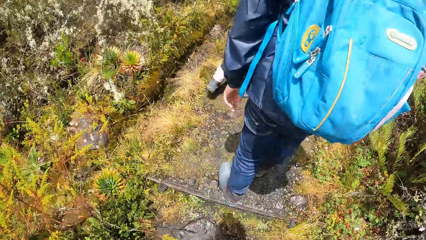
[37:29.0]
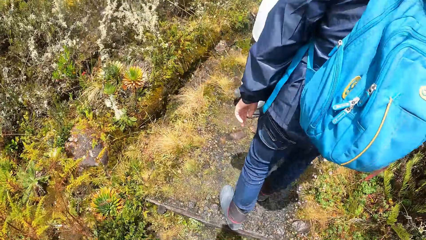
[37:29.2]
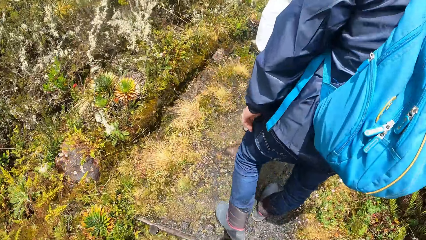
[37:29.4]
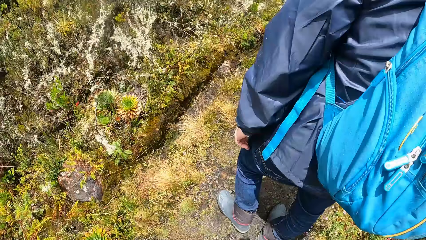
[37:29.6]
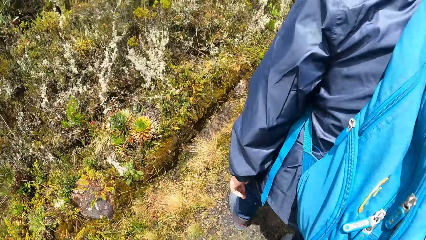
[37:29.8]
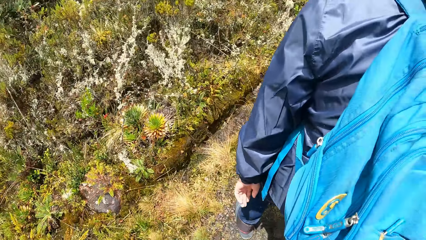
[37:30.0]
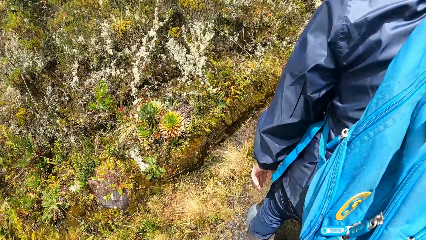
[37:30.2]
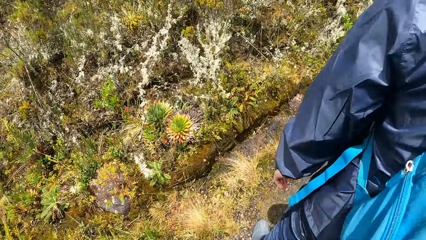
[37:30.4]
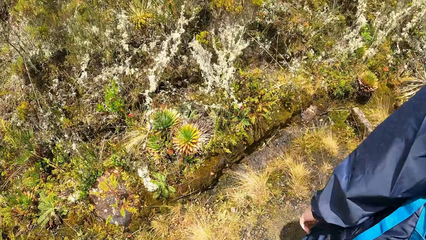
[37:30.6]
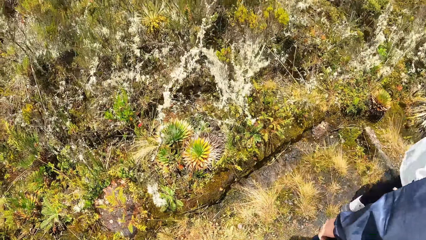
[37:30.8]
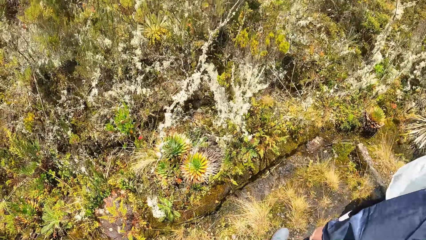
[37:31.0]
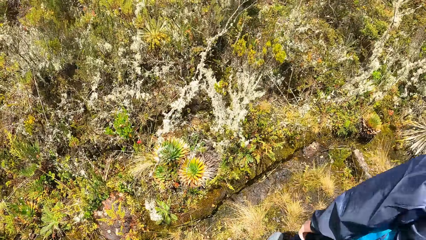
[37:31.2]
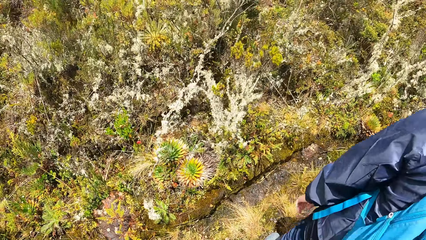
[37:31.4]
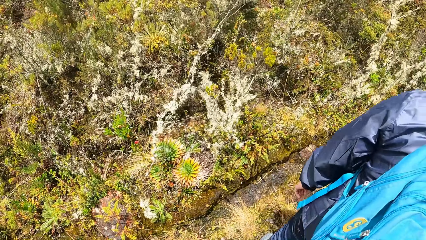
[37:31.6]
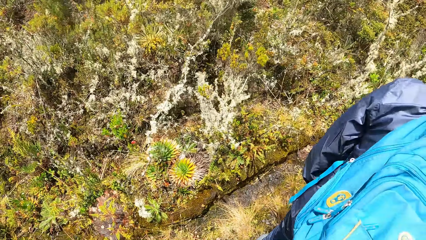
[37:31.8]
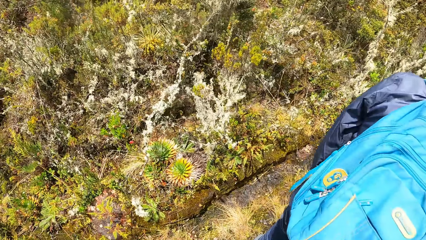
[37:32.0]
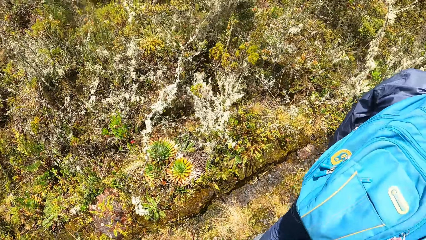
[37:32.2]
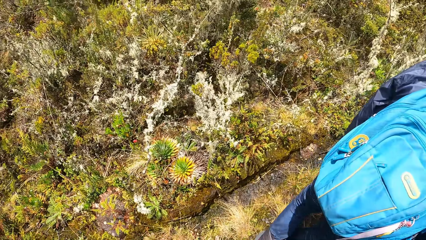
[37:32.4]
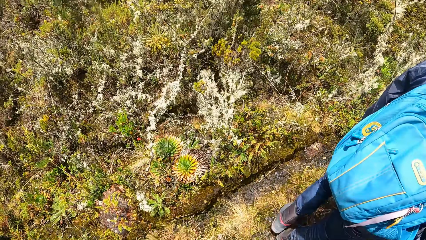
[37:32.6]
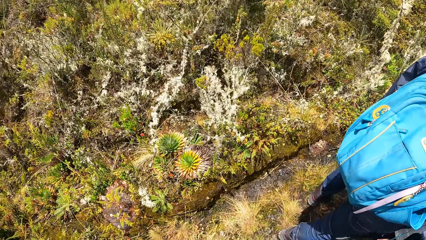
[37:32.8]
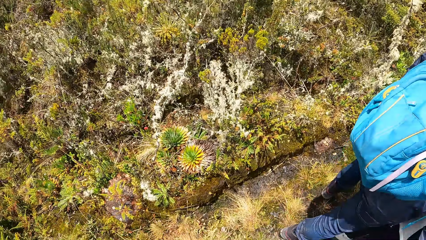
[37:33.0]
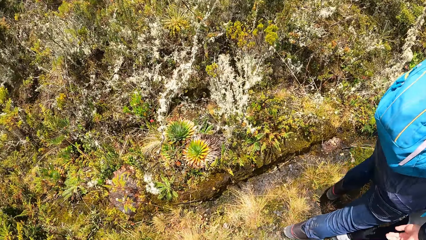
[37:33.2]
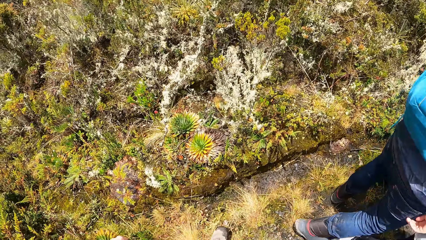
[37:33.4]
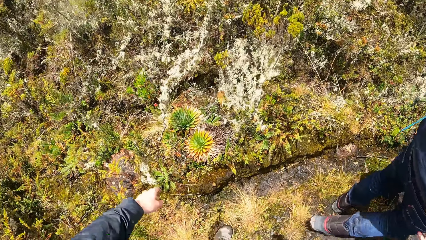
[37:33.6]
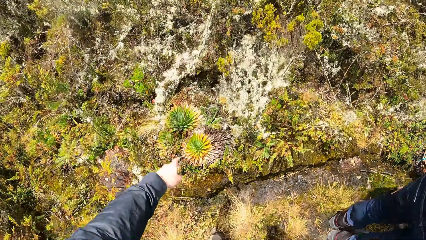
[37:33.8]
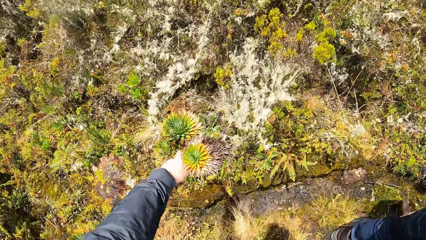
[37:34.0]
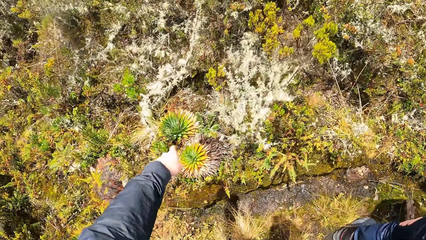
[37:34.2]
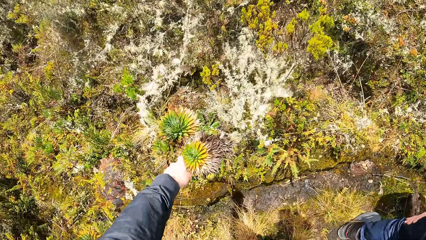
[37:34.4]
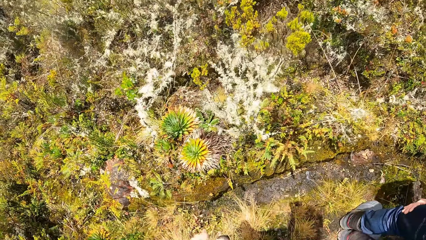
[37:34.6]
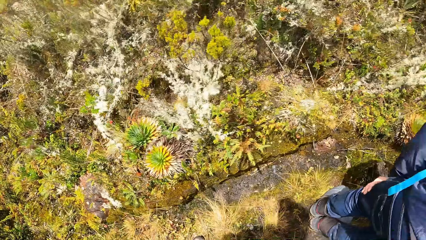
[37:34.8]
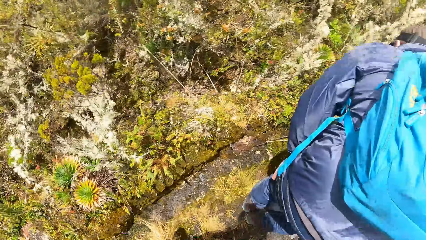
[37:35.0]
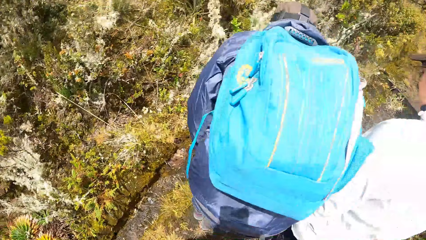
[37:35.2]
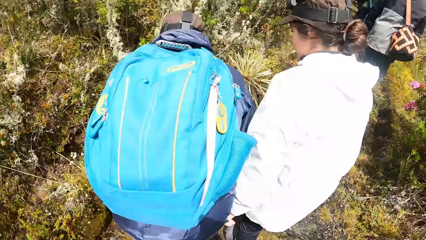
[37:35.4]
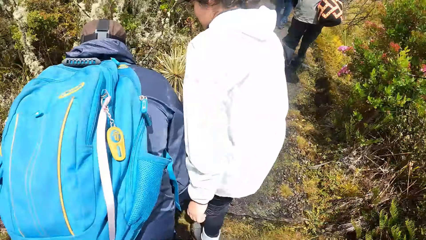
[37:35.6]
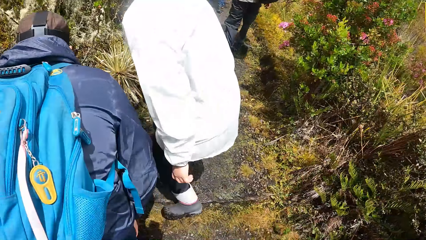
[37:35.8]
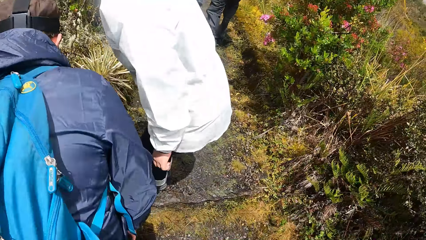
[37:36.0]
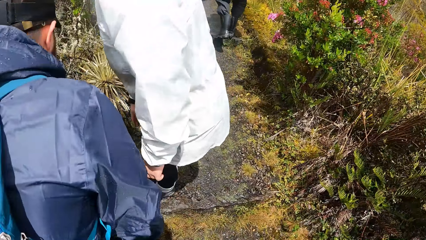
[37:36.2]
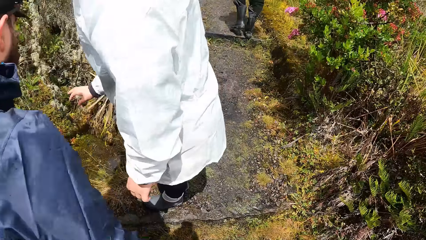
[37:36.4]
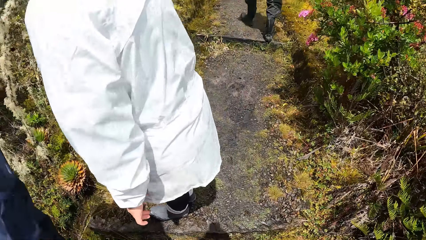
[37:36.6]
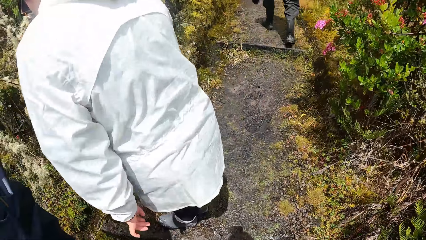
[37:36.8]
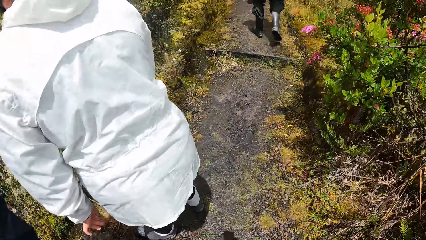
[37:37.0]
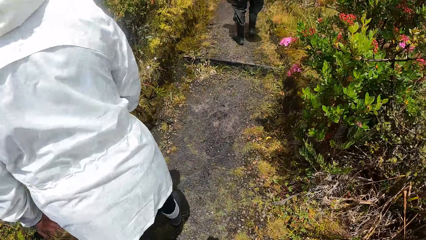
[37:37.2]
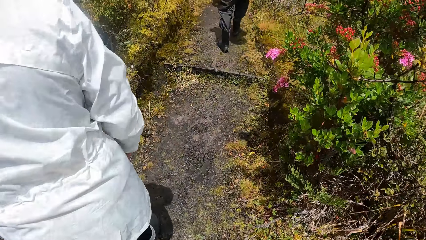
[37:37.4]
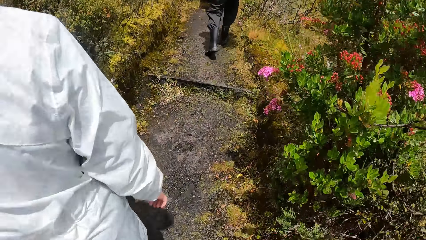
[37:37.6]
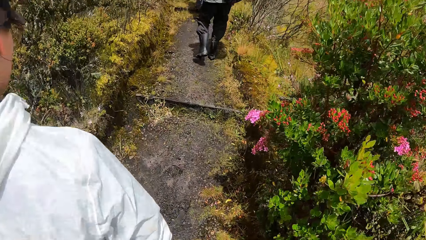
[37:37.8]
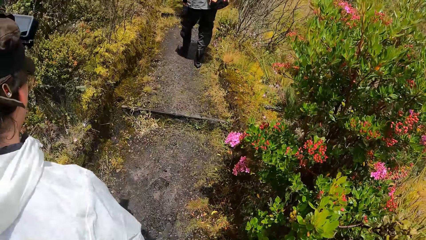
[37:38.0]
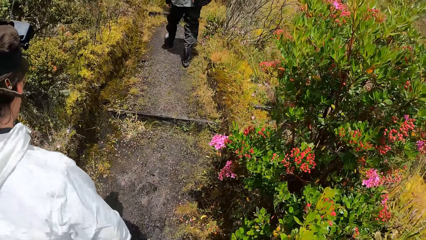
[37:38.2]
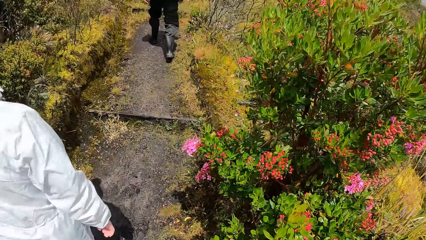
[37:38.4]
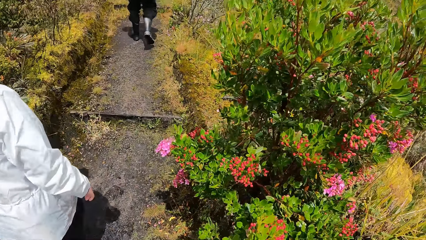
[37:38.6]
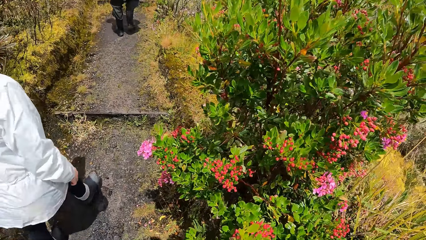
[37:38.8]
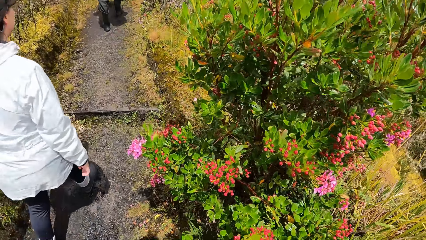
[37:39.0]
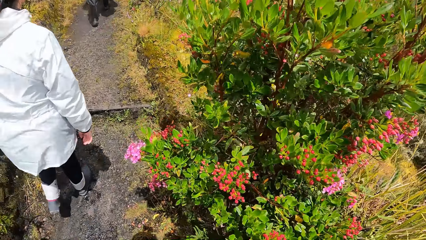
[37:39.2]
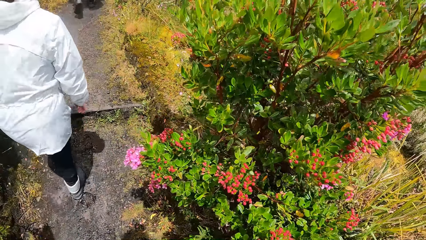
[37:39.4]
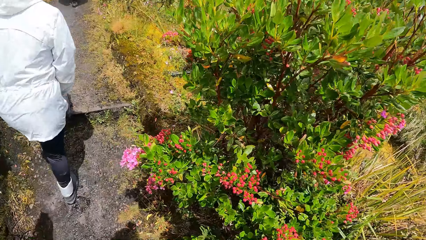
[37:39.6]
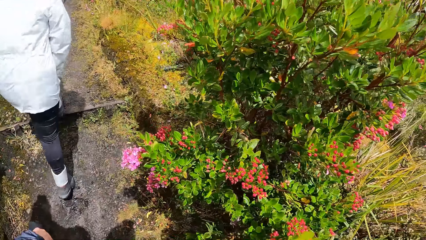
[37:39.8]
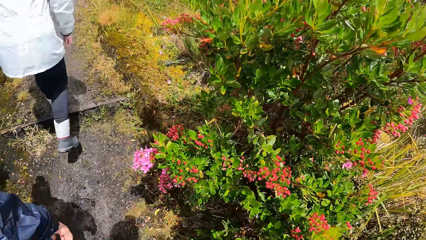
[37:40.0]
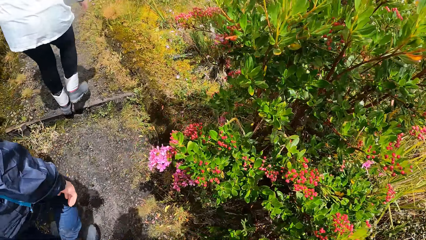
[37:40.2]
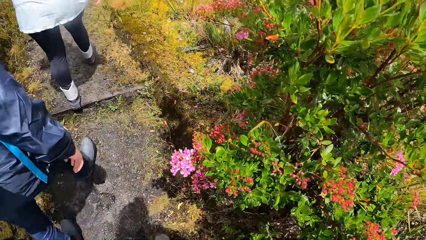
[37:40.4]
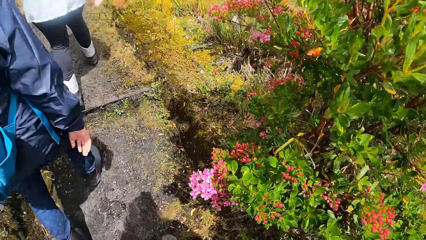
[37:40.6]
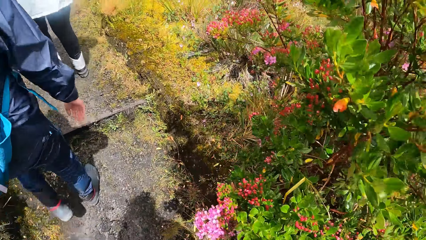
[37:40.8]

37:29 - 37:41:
The camera wearer interacts with the man together with the woman. They point at a plant in the forest. They walk up the hill through the pathway.

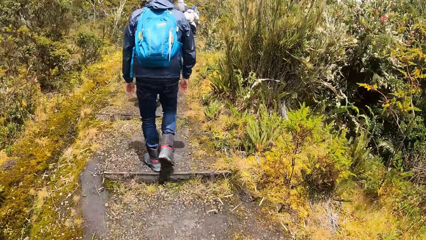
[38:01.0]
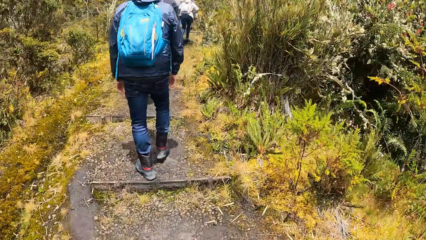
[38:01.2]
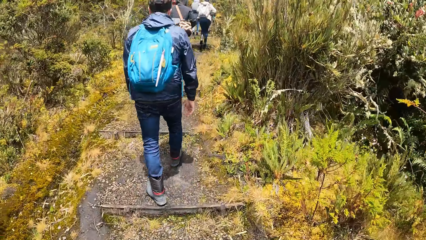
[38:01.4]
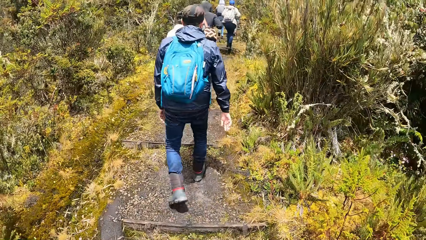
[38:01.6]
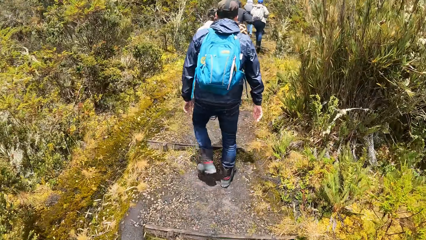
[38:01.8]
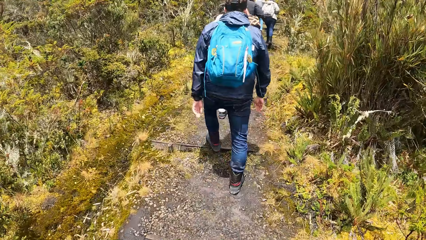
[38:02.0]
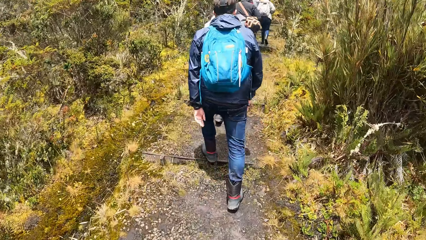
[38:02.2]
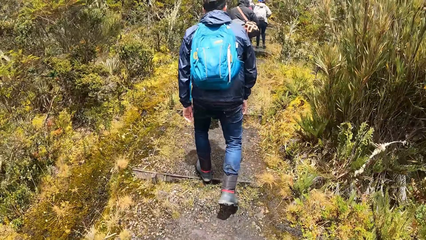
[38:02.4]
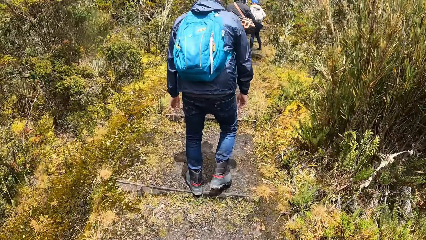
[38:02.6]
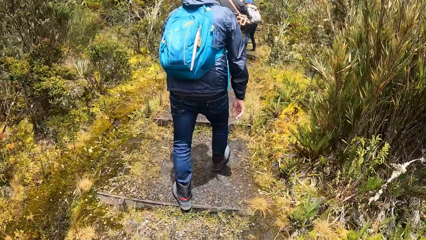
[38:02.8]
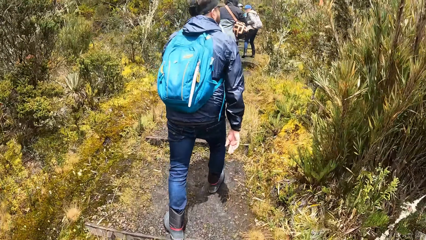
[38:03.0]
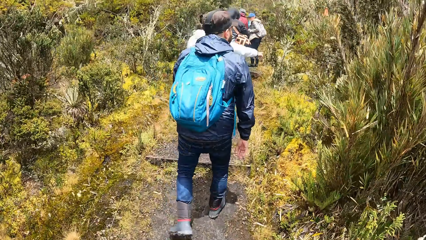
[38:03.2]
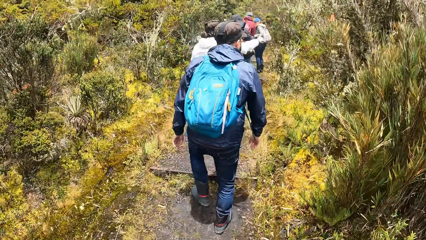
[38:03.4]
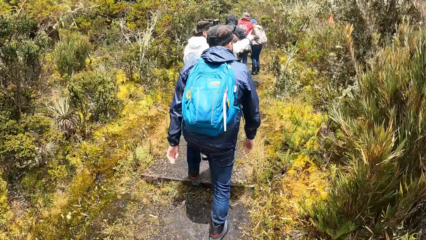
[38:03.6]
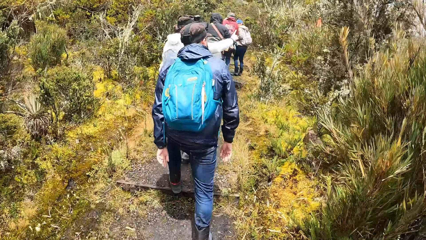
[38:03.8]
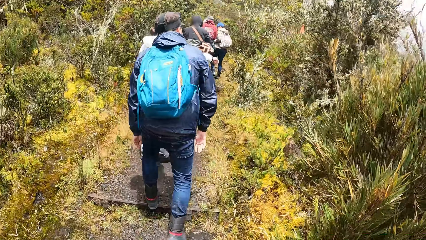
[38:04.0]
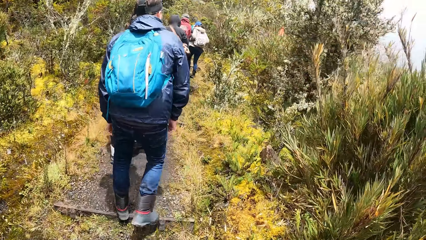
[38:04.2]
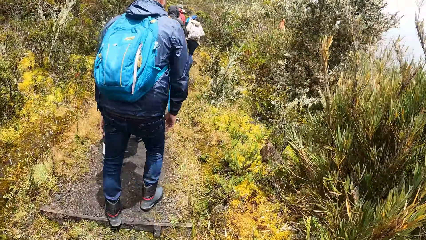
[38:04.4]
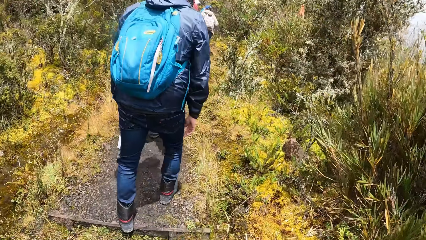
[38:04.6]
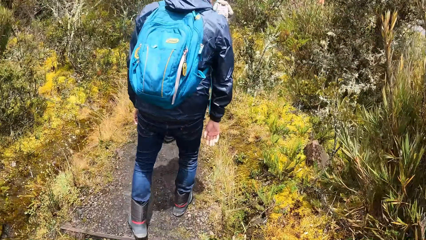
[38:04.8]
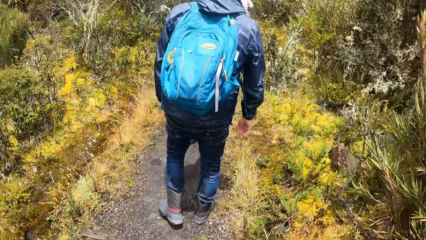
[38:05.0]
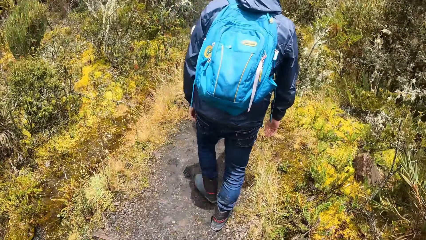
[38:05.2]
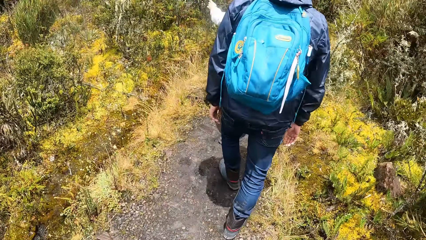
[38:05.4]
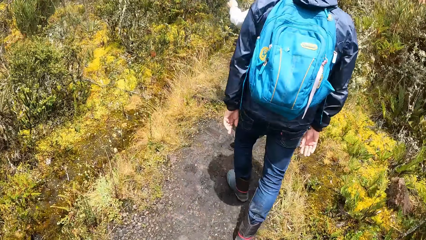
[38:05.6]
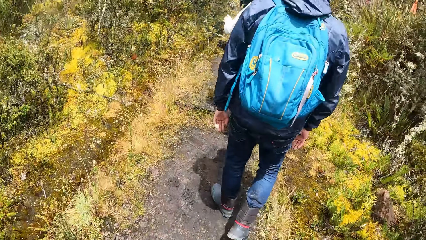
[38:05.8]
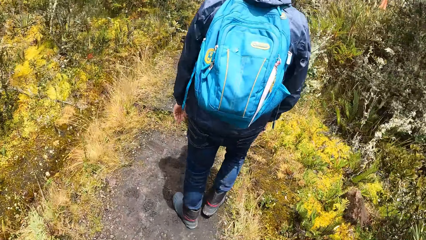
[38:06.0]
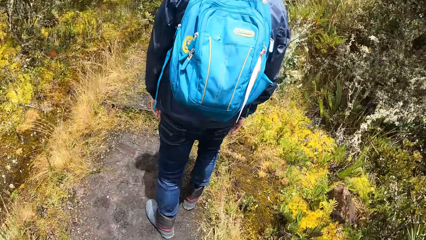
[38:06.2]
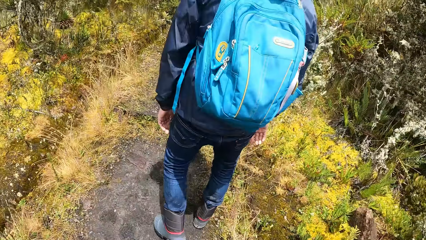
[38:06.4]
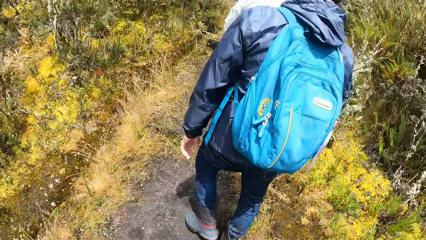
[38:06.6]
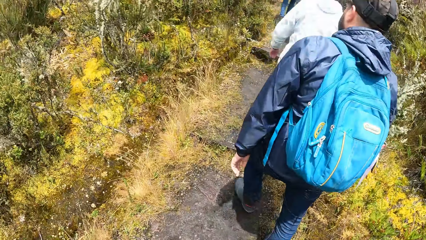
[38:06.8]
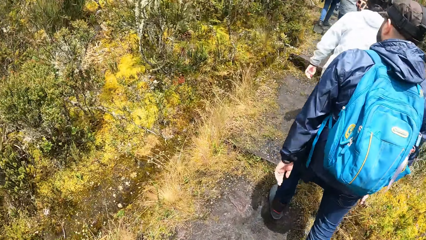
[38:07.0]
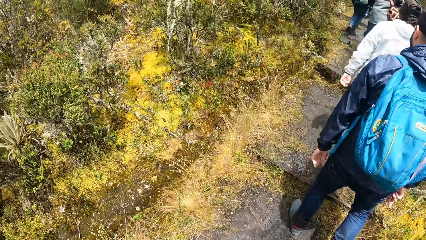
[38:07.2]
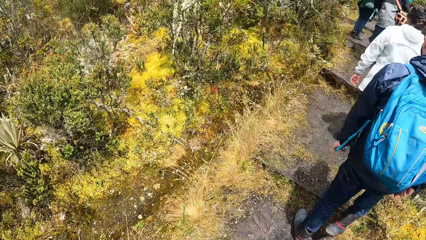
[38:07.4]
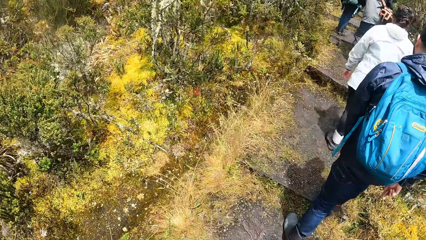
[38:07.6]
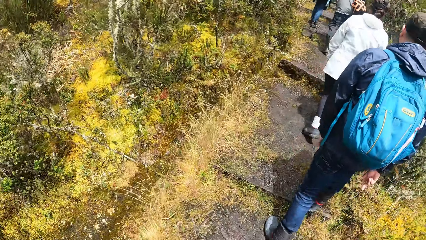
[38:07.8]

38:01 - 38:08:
The woman interacts with the man.
